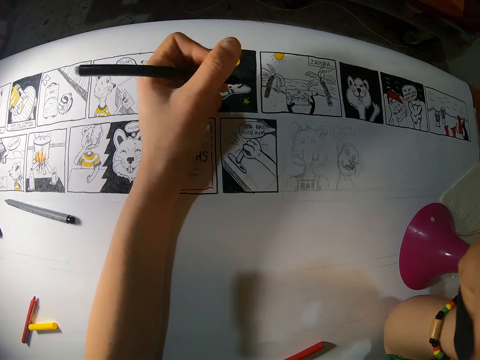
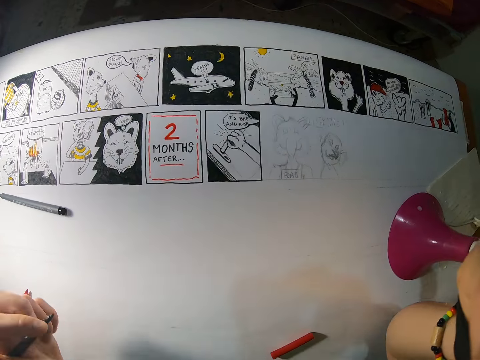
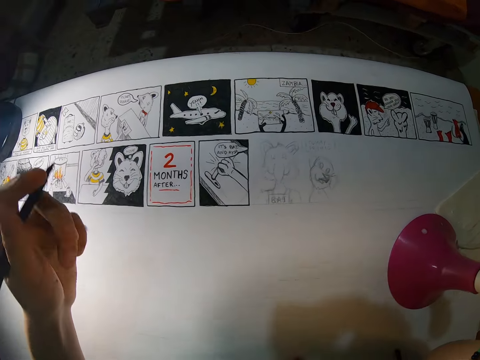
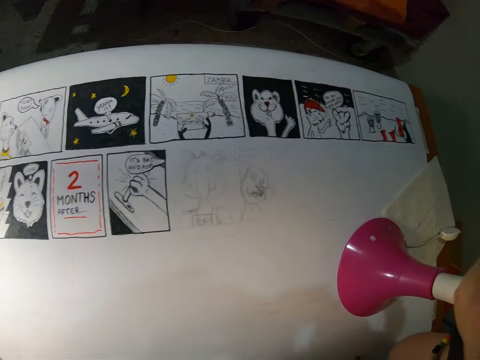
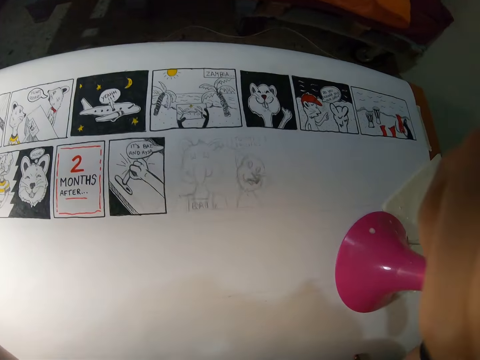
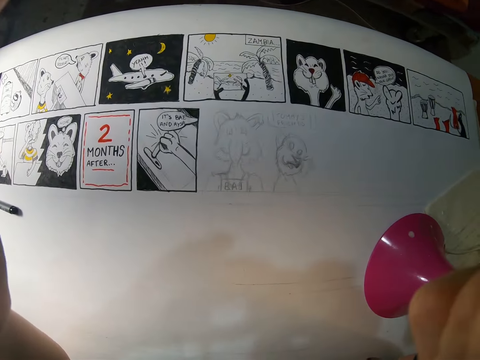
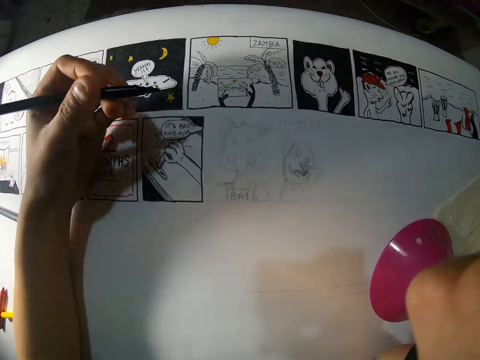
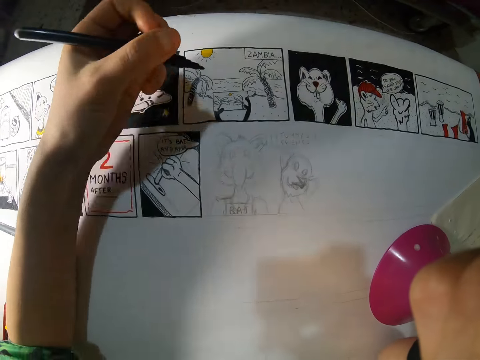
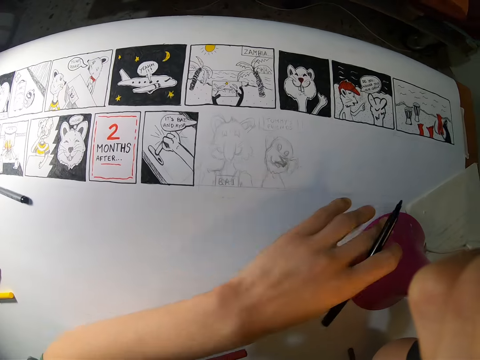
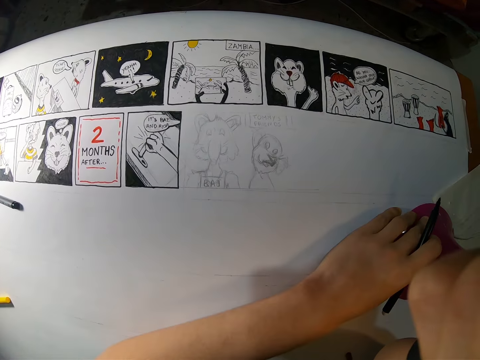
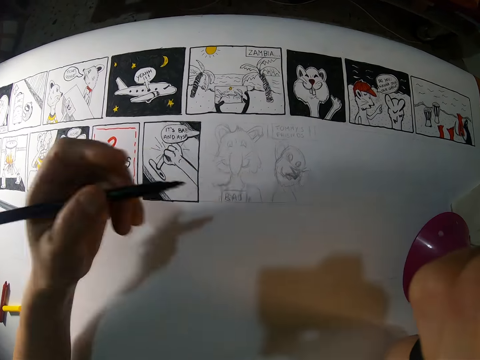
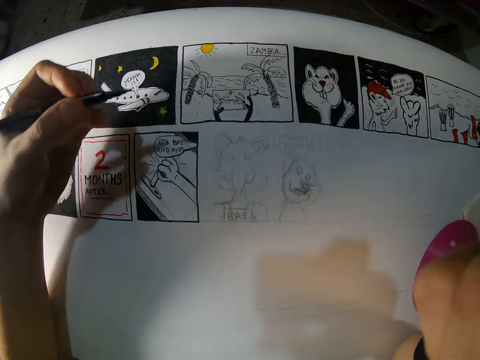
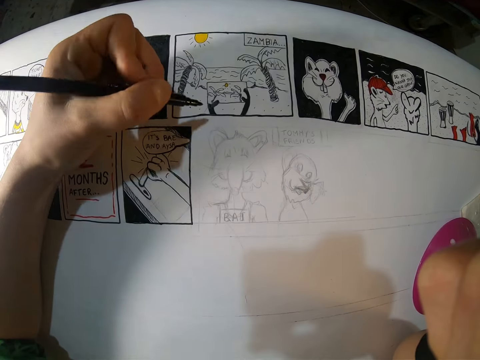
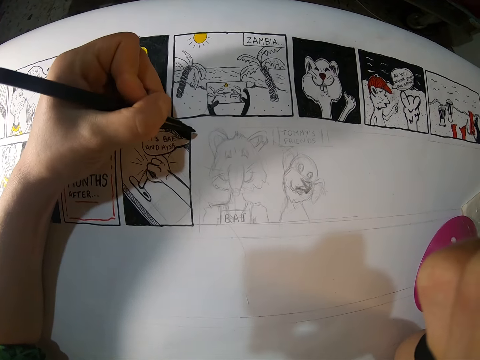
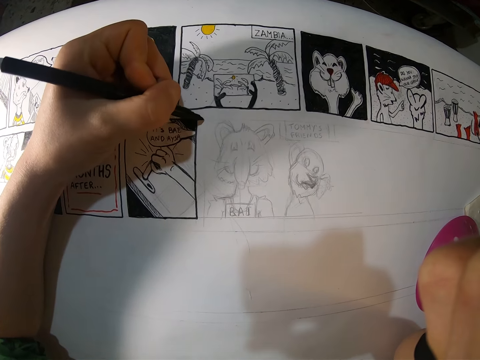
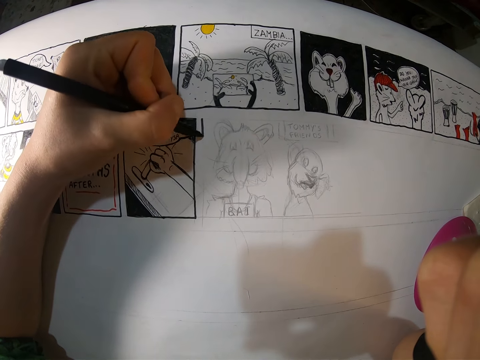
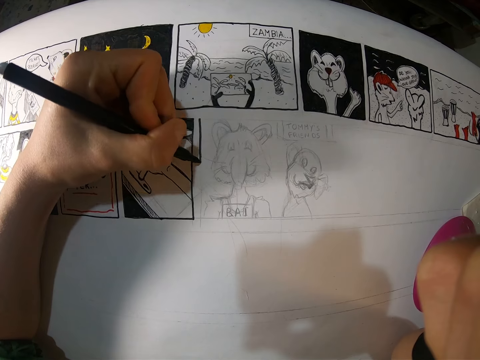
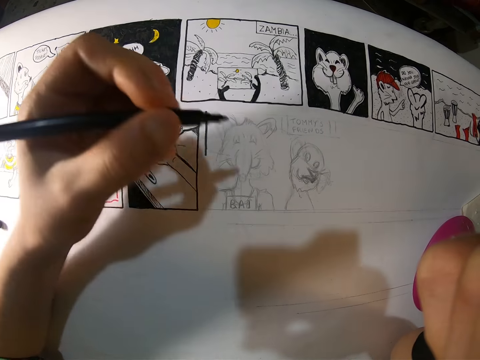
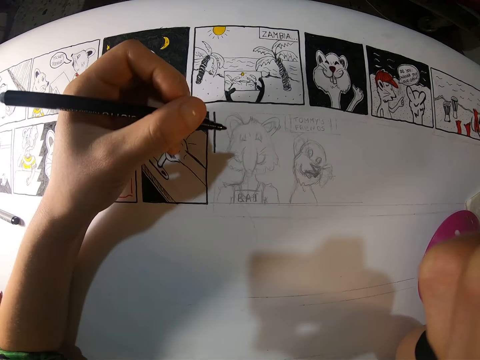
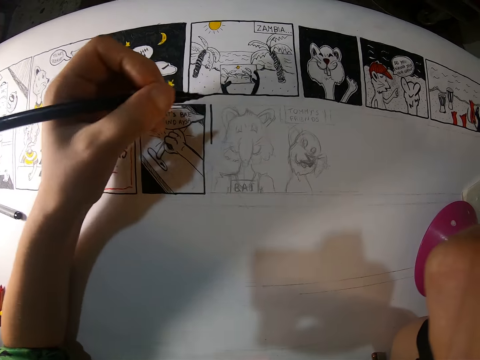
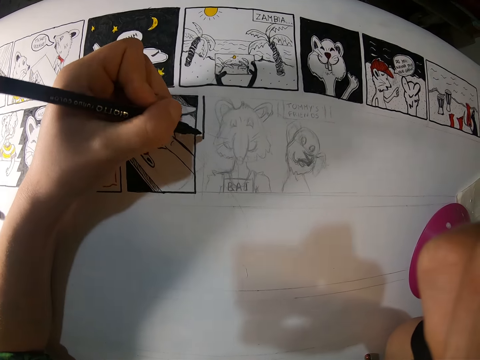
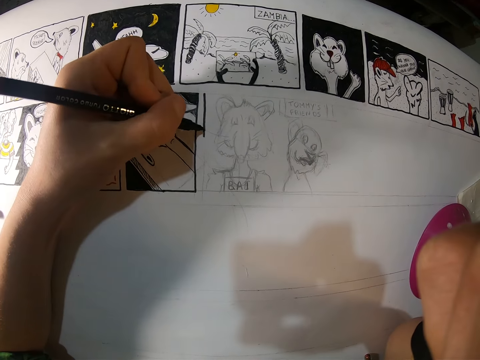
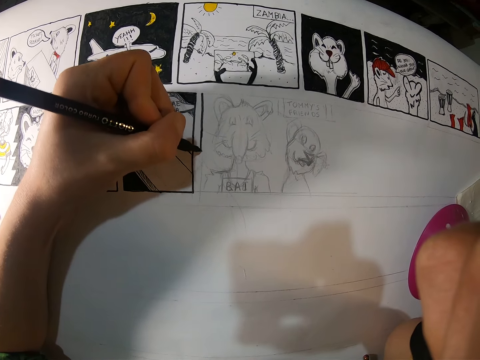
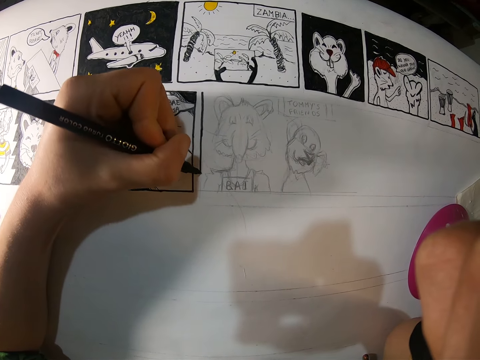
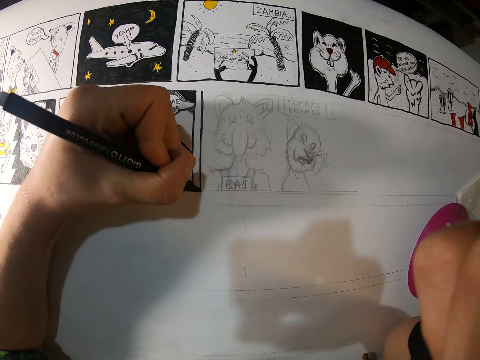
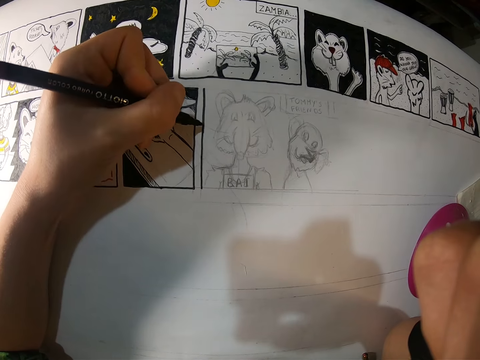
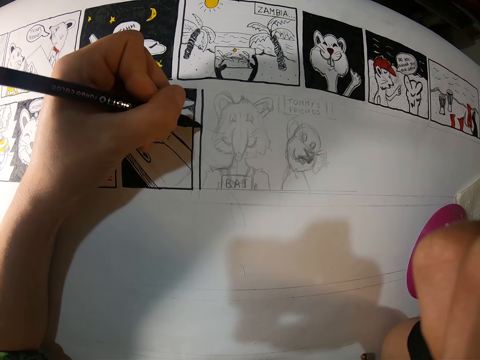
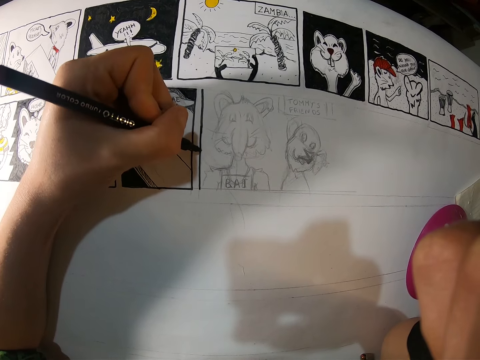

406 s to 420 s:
The camera wearer holds the black pen. She lifts the hand. She adjusts a camera on her head with her left hand. She places her left hand on the paper. She holds the black pen. She moves a lamp with her left hand. She holds the black pen. She draws cartoons on the paper with the pen in her left hand. She holds the black pen. She draws on the paper.

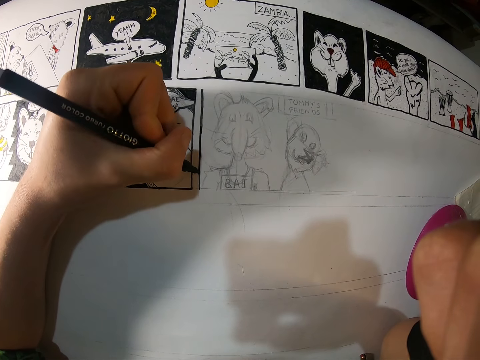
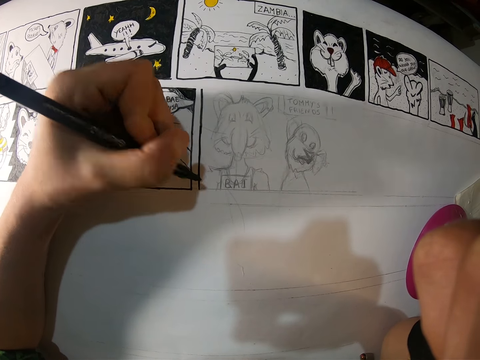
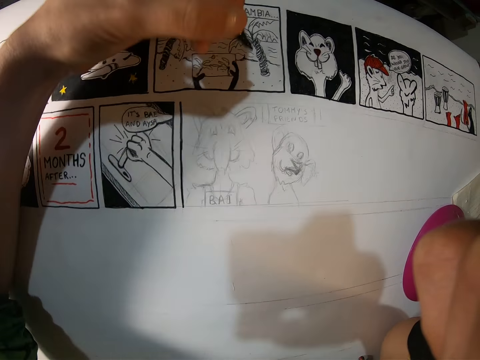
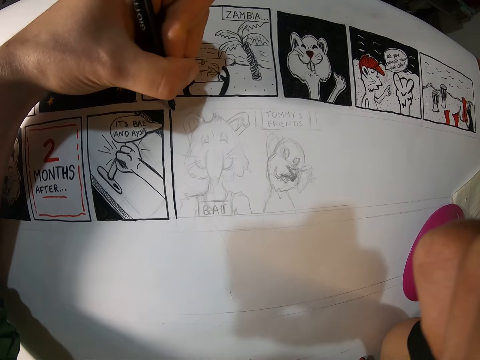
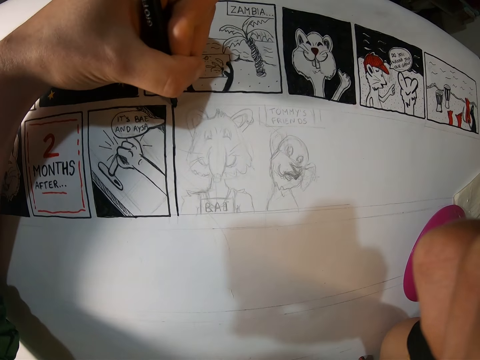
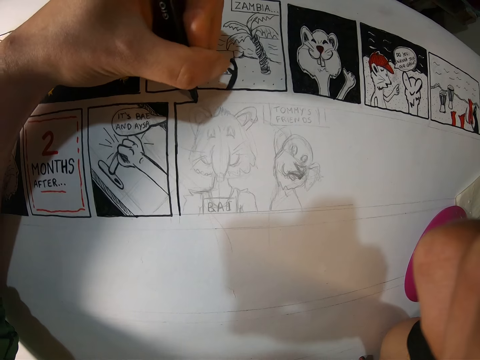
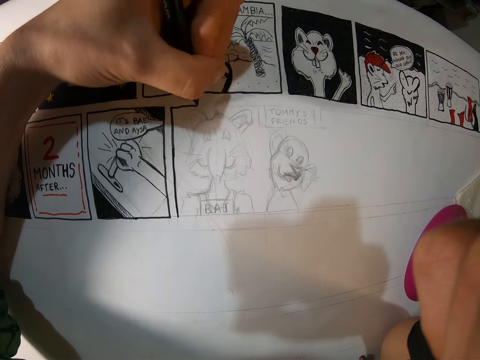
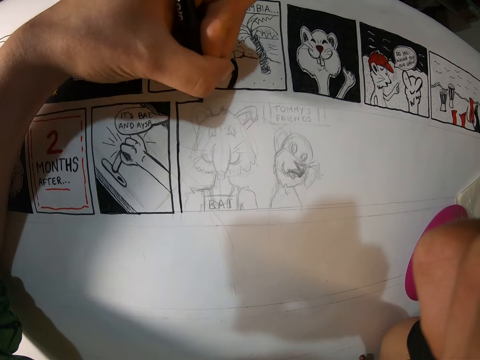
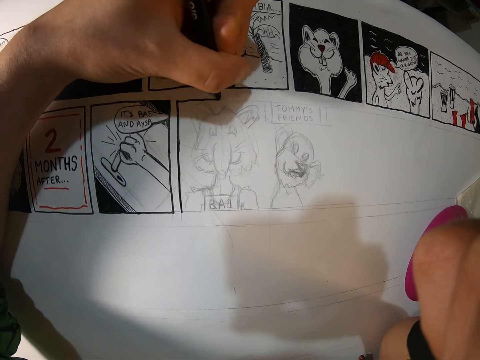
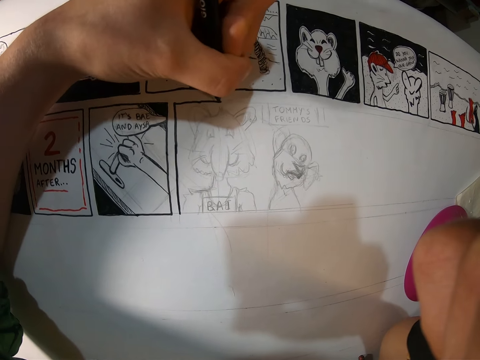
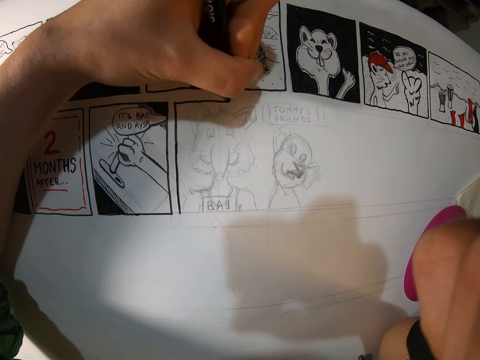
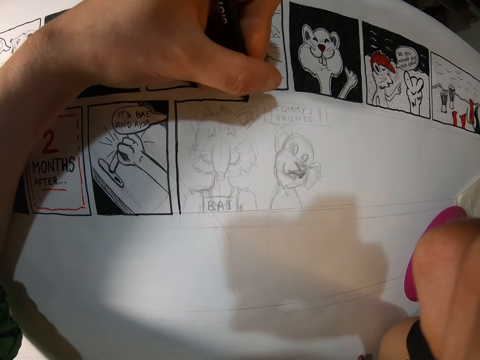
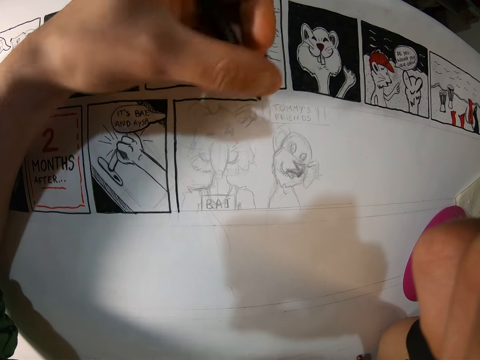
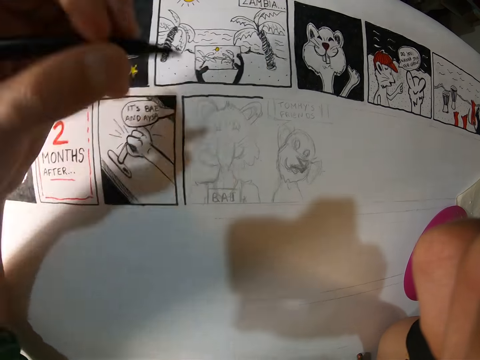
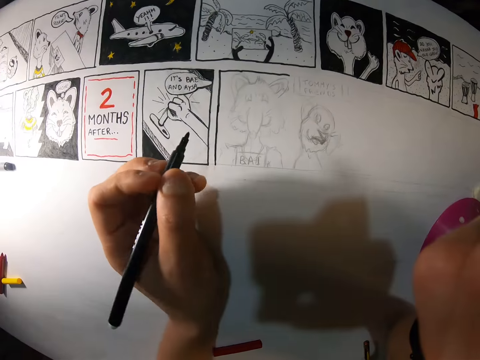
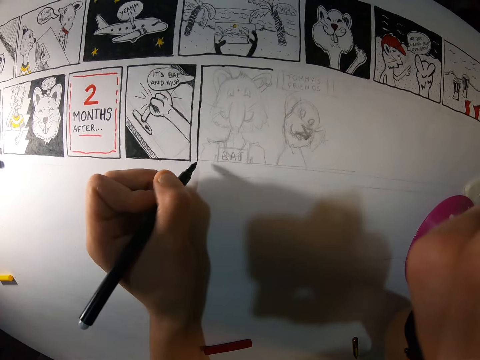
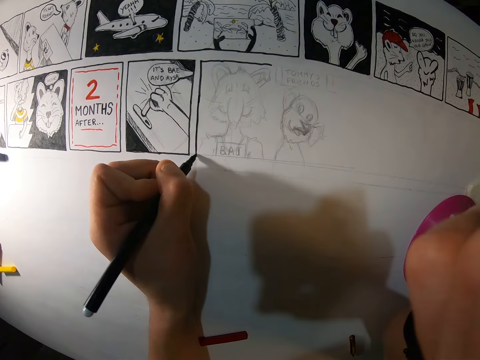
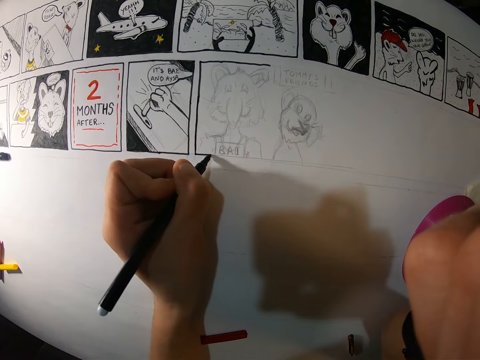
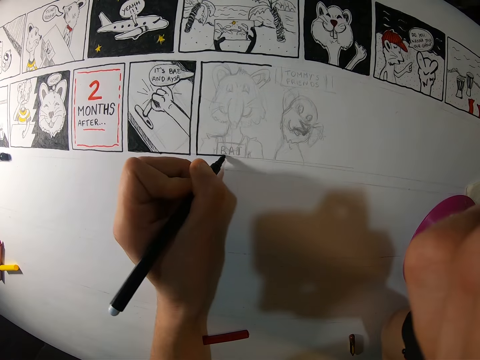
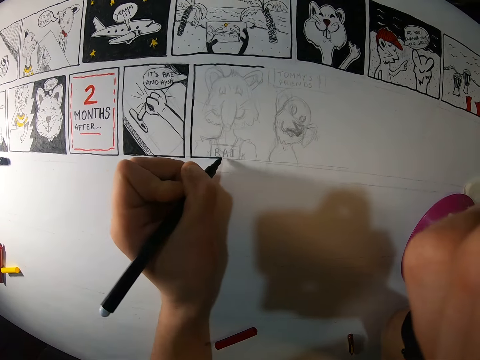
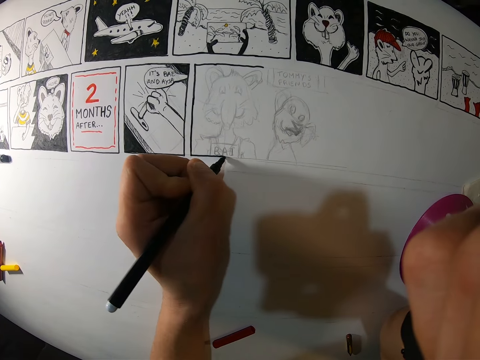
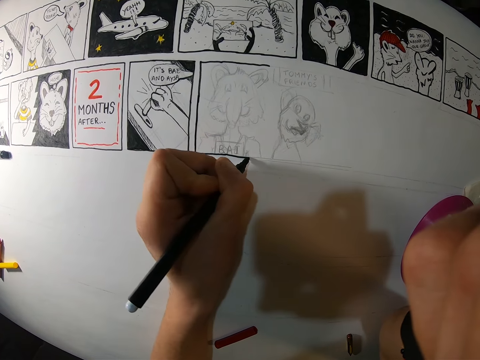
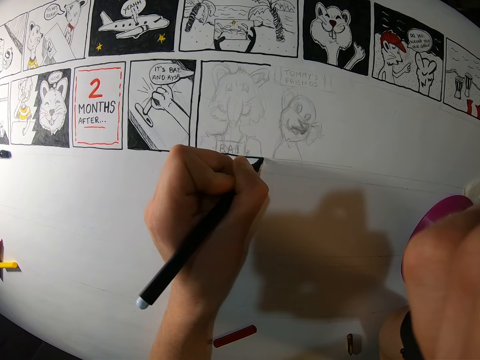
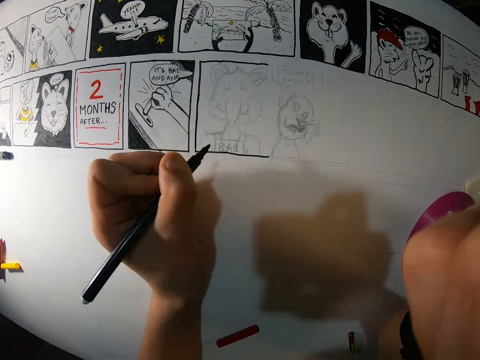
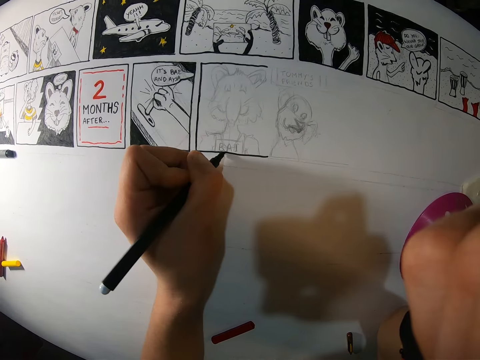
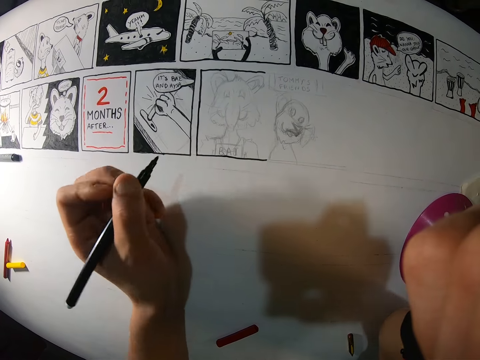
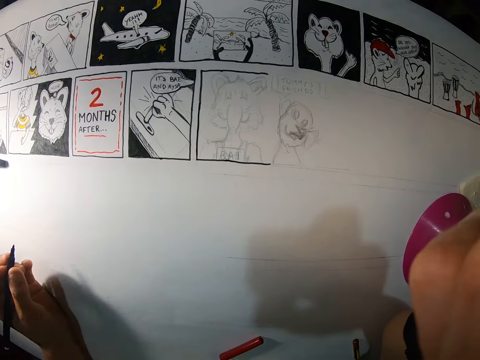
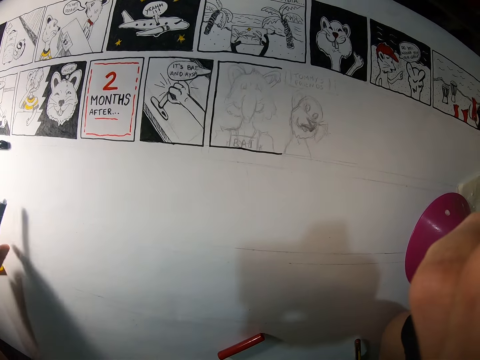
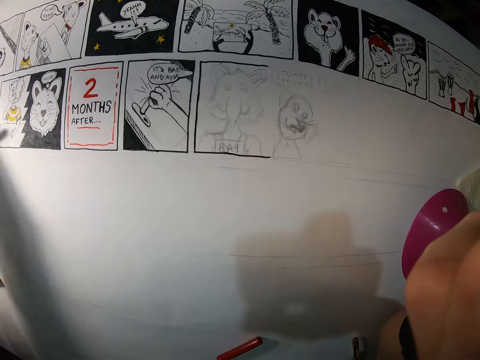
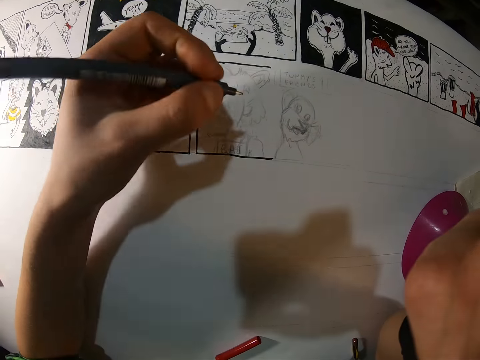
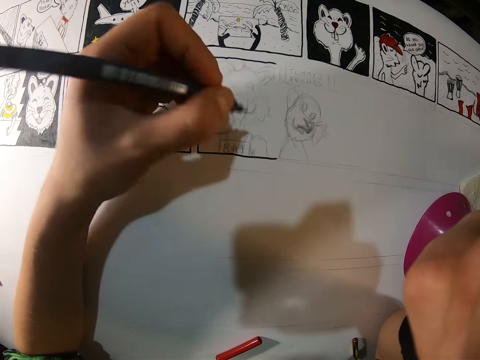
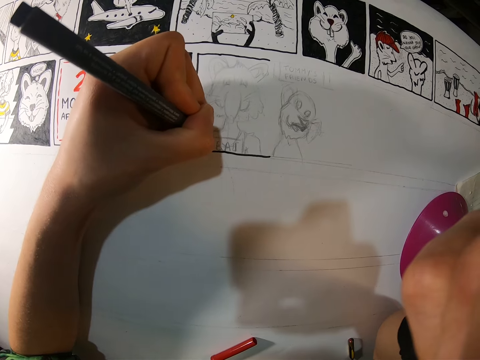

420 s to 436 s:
The camera wearer holds the black pen. They draw on the paper. They hold the black pen. They draw on the paper. They hold the black pen. They look at the drawing.
